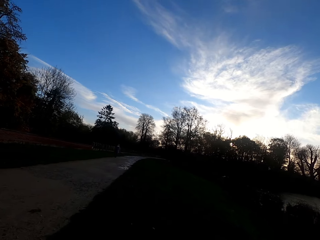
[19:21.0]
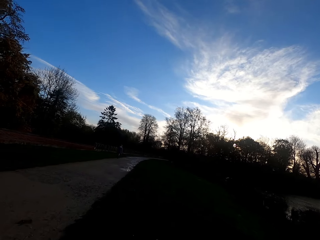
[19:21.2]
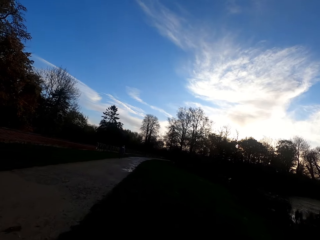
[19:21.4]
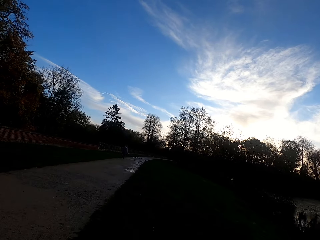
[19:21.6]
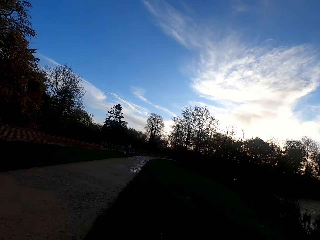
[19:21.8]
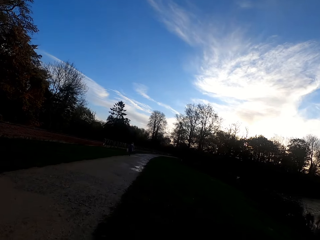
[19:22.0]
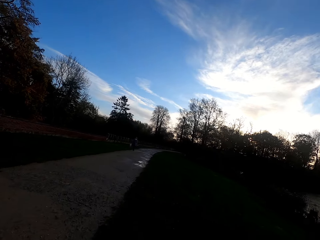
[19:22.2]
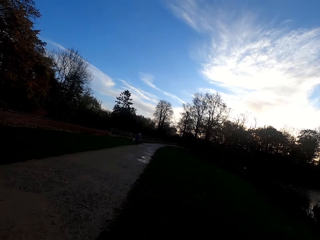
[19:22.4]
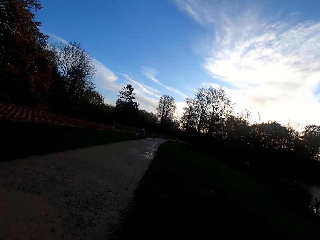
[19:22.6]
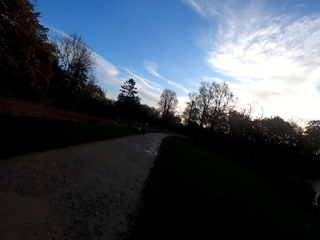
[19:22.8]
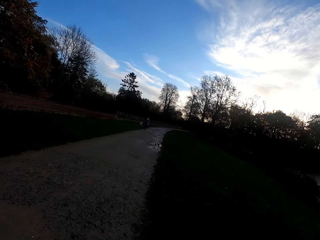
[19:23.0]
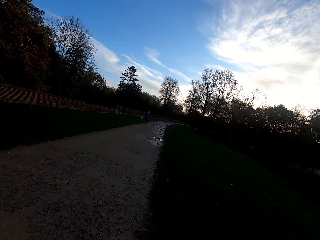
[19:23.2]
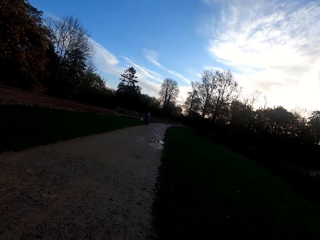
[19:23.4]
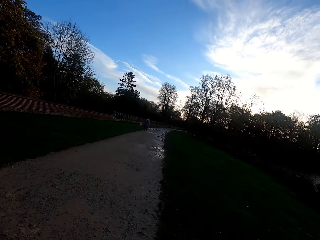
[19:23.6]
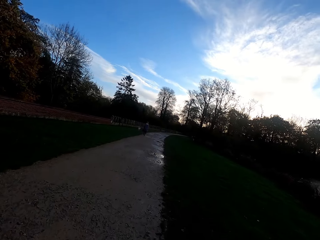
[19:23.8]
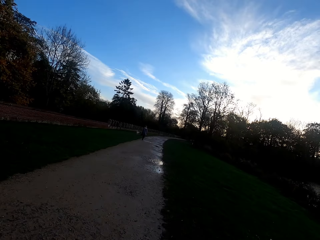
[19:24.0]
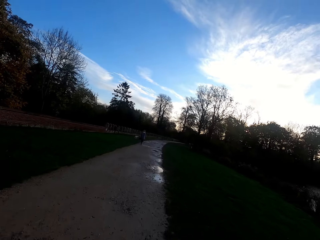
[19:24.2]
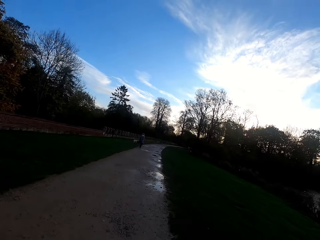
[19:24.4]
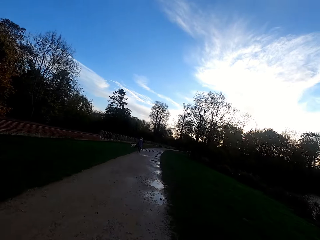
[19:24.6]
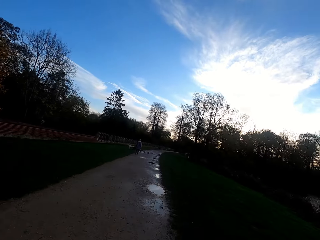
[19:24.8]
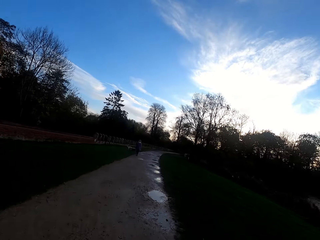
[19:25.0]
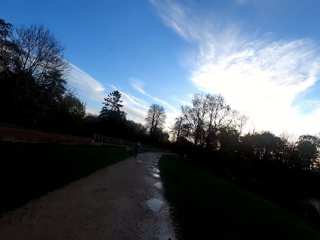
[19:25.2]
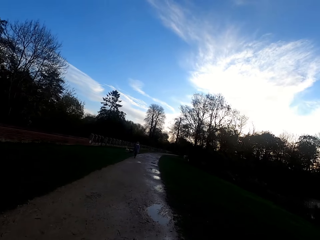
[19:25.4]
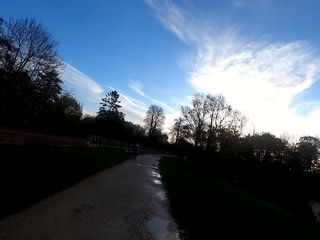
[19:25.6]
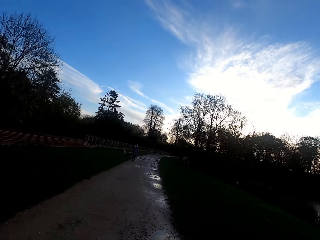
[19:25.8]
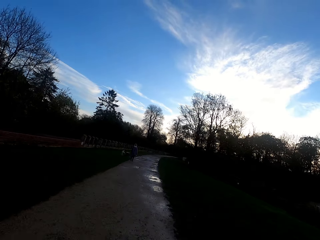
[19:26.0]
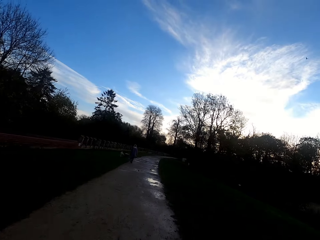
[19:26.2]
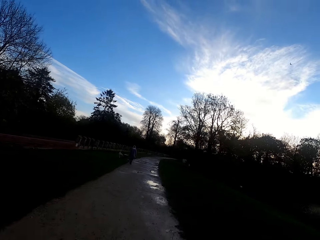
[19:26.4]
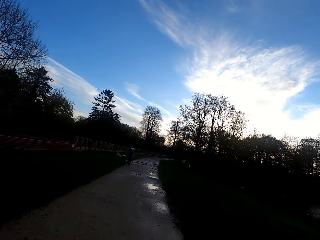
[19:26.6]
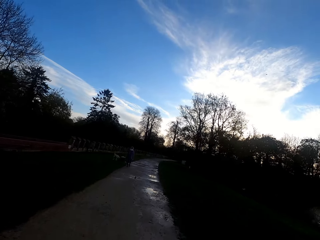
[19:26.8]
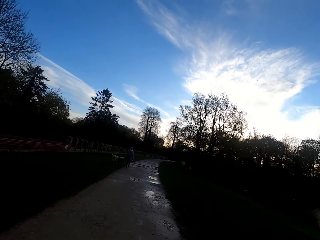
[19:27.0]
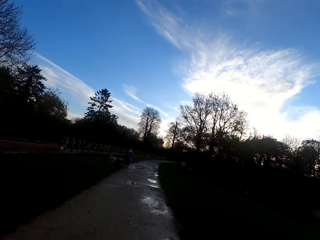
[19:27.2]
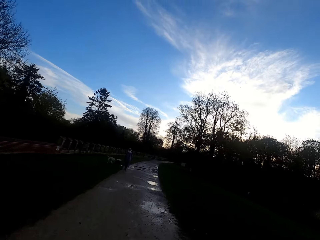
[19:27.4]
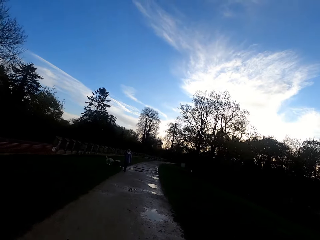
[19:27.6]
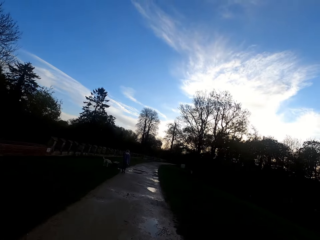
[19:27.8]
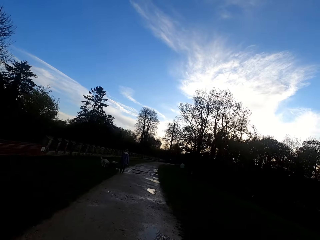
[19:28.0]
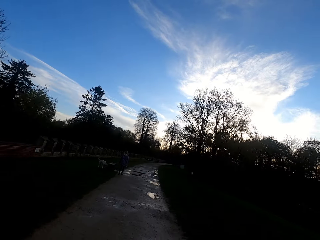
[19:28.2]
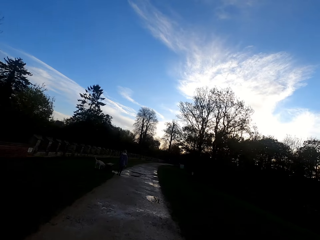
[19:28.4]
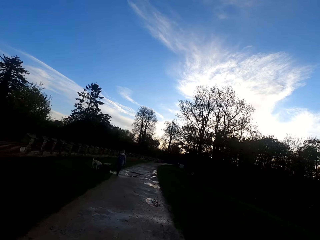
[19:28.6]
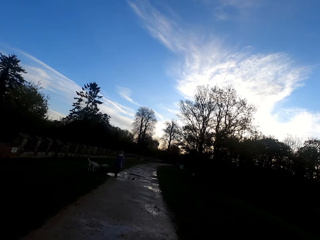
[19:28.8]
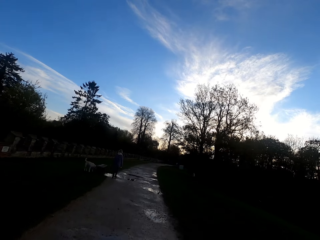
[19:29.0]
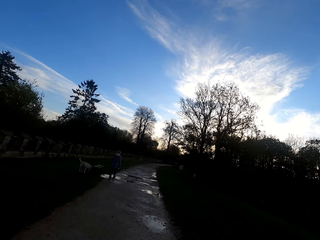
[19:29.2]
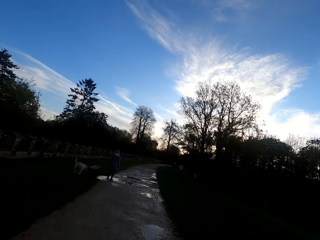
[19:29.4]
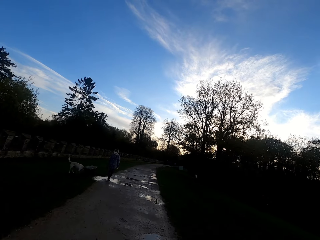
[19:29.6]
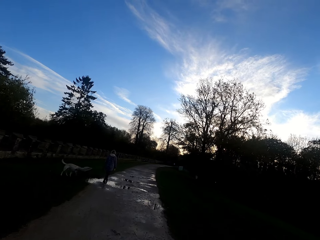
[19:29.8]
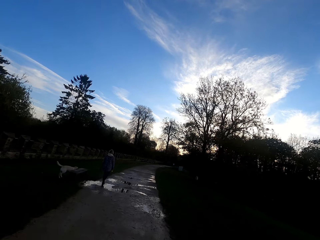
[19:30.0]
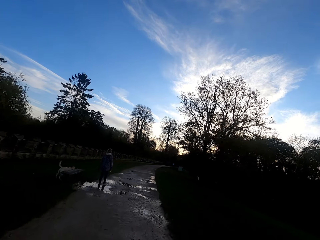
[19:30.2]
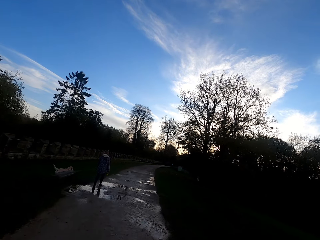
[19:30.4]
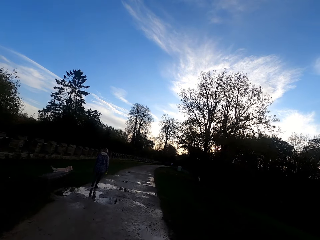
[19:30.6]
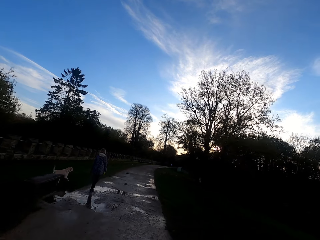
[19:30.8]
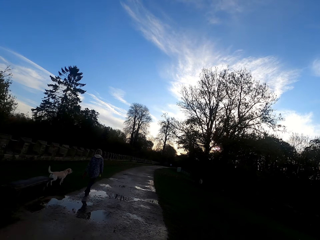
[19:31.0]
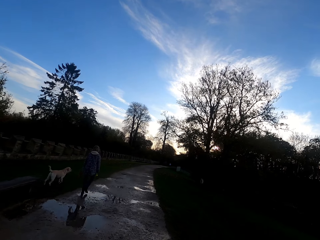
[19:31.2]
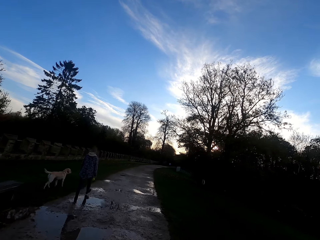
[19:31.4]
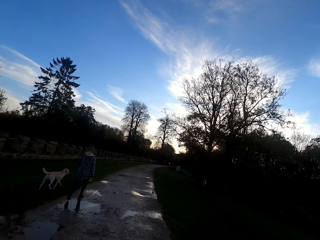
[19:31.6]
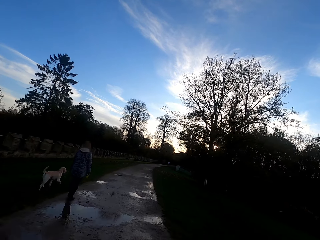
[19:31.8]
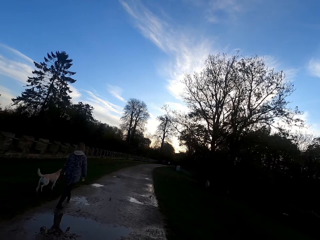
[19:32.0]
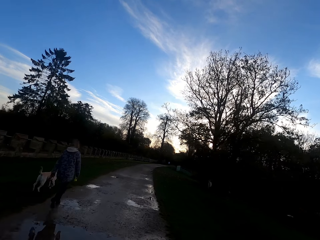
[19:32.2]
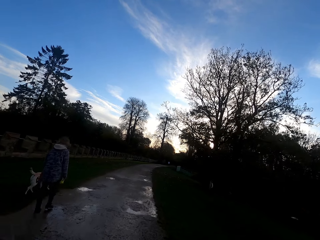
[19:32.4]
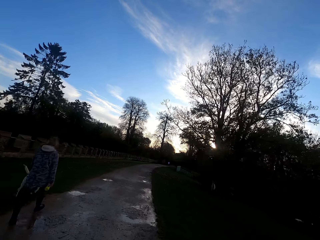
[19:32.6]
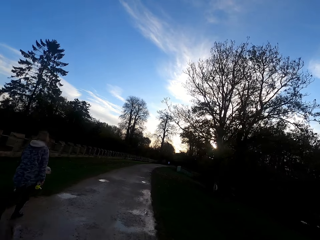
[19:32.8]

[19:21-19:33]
The camera wearer moves back to the path. They run on the path. A person walks along the road.

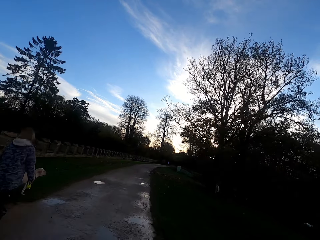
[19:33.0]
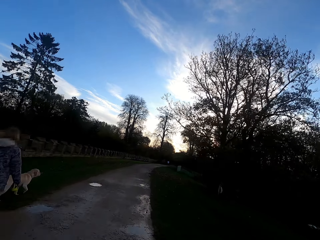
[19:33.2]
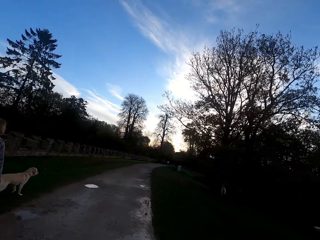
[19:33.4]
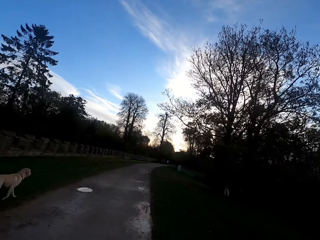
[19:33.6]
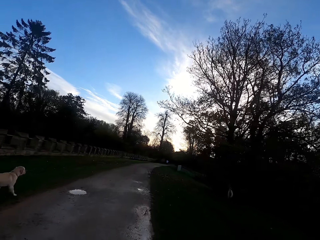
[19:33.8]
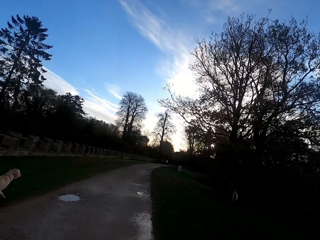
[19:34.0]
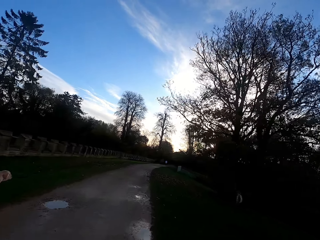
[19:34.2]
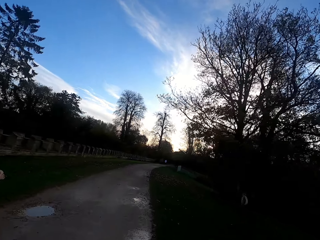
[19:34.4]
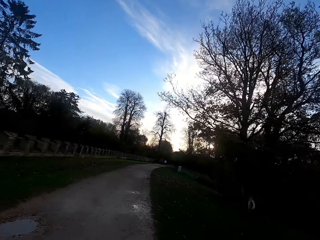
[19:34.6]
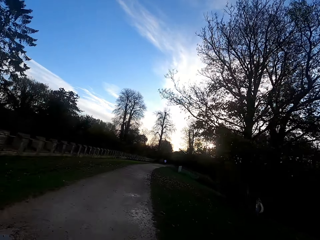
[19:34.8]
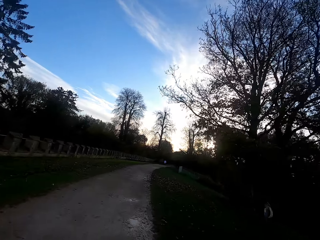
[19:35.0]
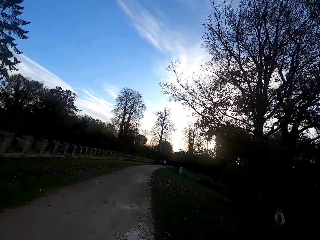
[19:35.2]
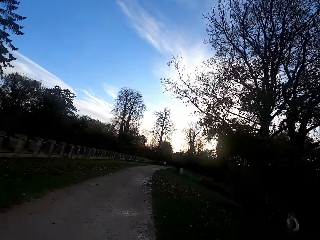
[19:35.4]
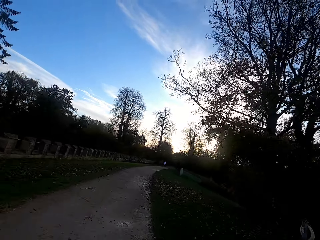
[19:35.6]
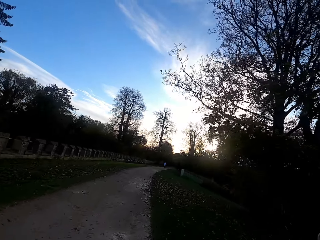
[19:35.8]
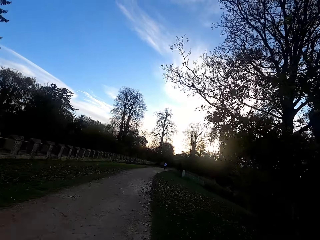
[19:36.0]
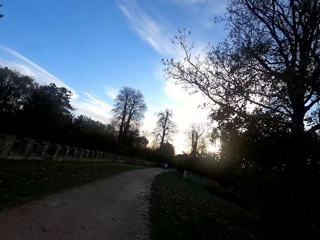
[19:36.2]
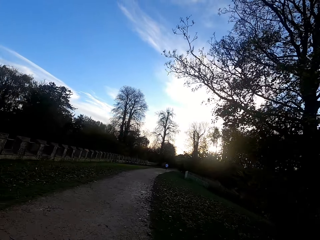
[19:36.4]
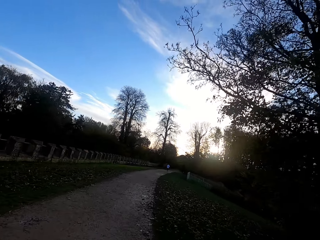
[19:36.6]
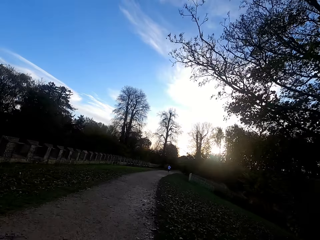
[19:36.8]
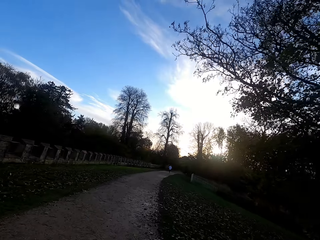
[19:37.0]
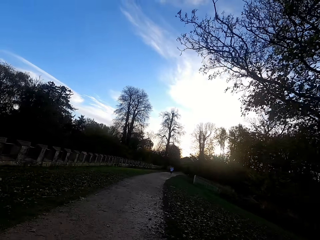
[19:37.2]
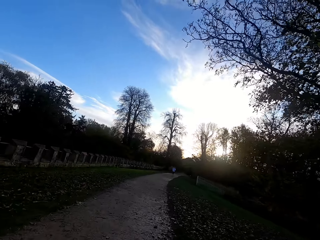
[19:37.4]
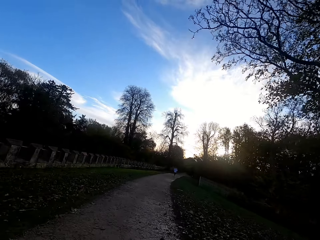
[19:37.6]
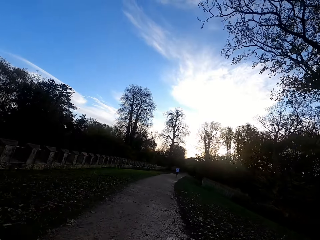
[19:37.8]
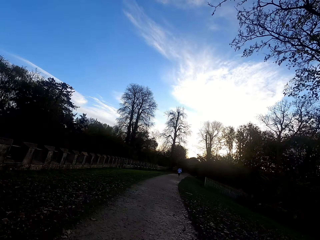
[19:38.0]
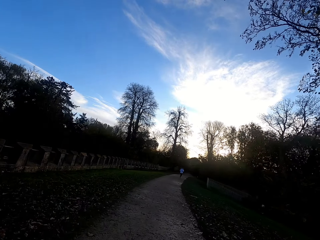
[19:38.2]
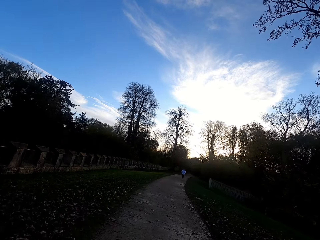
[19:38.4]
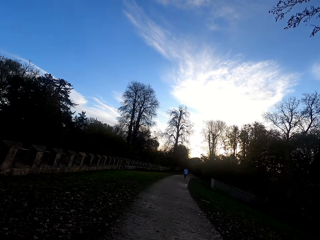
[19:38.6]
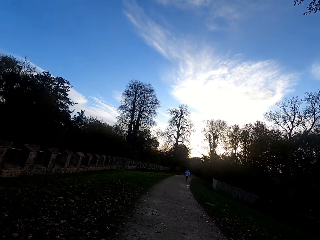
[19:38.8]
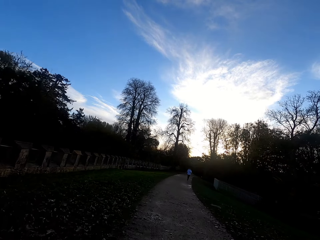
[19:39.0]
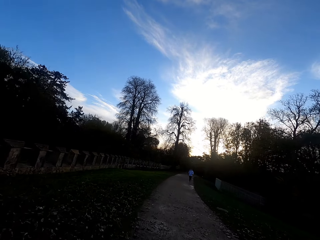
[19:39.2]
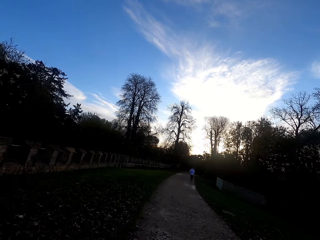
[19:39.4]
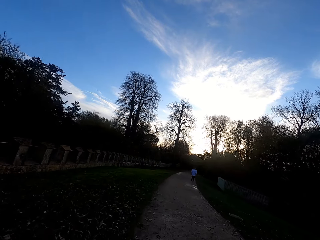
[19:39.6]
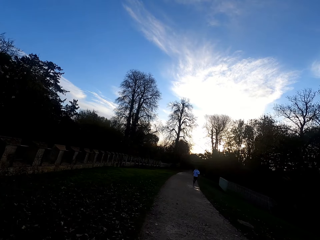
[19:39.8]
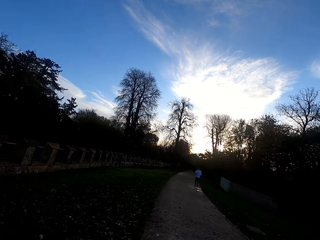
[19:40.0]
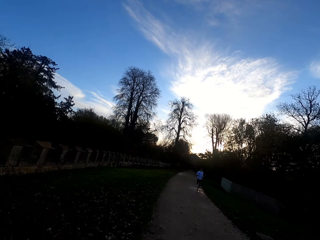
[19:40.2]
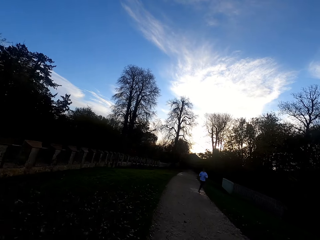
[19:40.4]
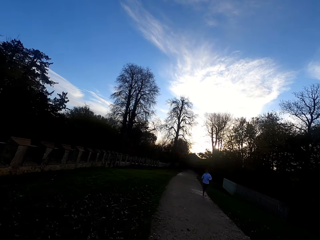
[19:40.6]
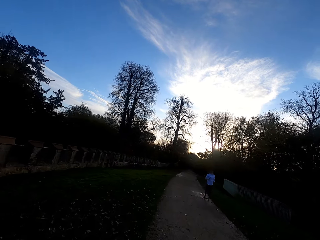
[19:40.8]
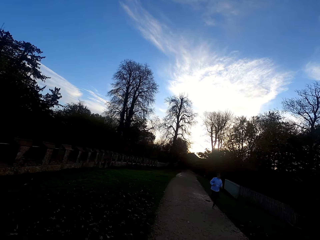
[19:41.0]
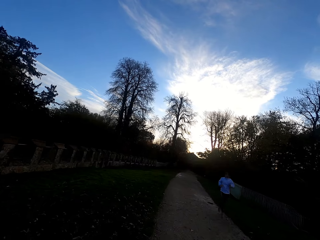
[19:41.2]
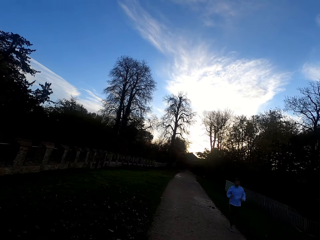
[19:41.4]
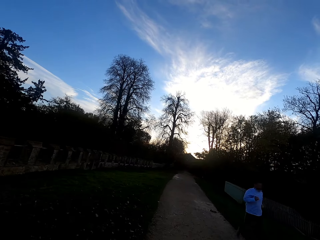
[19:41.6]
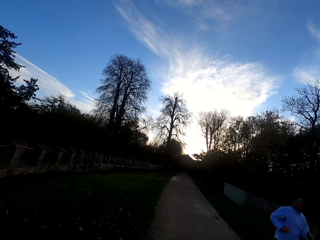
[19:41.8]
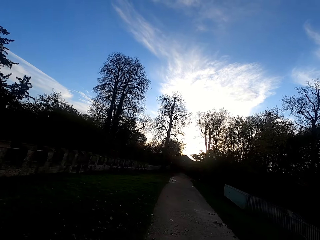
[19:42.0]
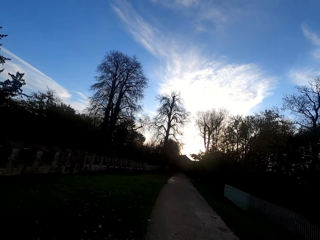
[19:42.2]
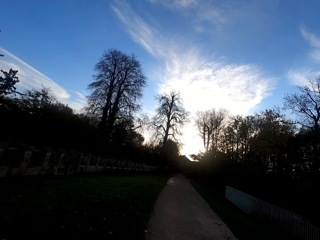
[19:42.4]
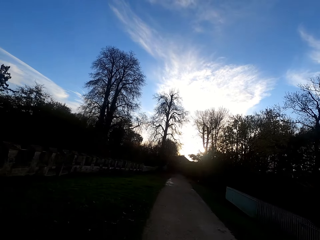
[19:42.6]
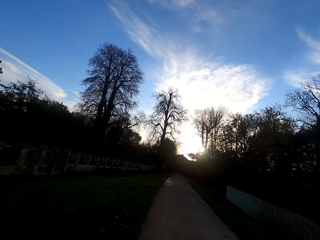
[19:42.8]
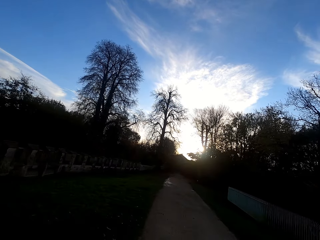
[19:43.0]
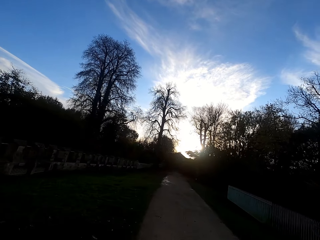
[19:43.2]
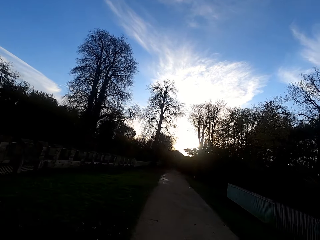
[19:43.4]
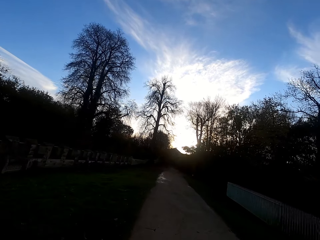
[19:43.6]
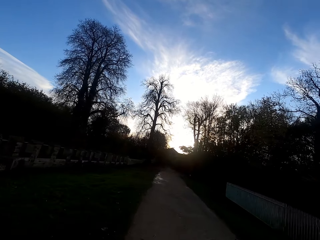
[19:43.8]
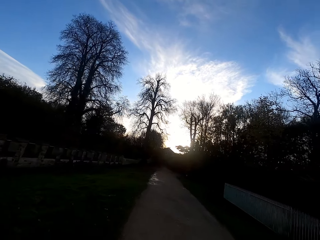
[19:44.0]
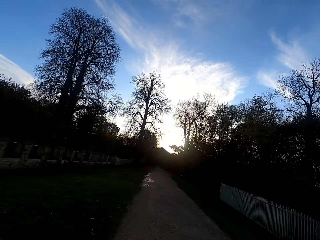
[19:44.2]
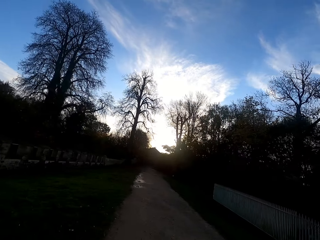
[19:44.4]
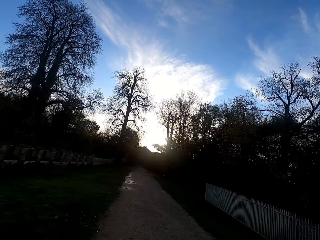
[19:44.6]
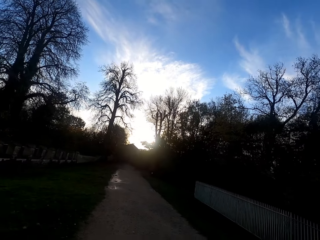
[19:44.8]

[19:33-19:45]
A person jogs along the road. The camera wearer runs right.
